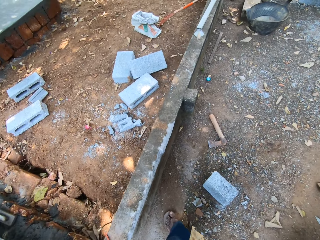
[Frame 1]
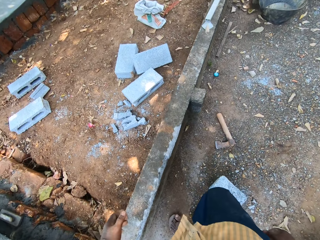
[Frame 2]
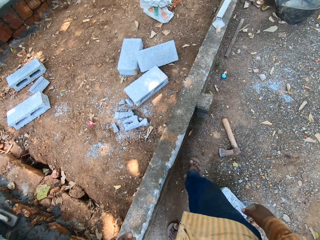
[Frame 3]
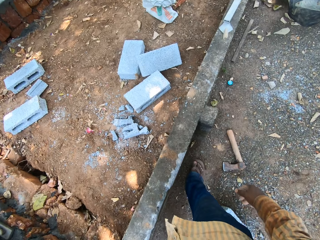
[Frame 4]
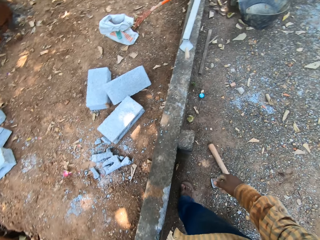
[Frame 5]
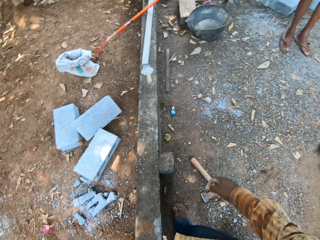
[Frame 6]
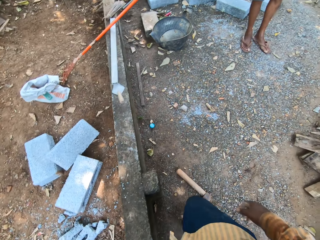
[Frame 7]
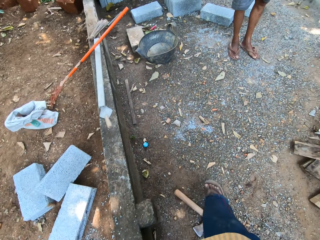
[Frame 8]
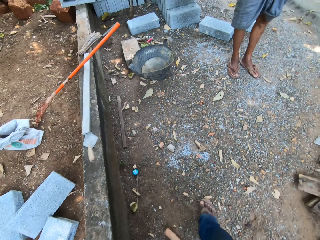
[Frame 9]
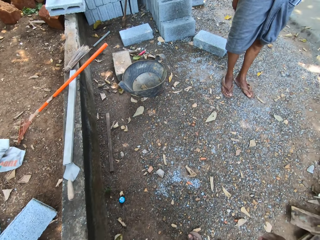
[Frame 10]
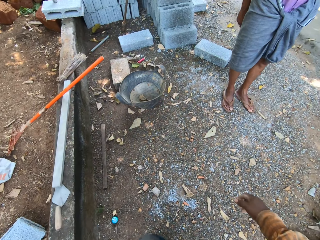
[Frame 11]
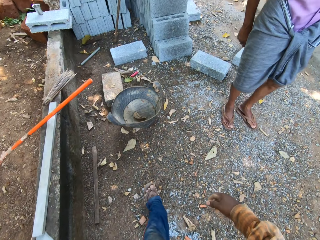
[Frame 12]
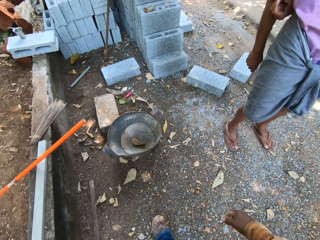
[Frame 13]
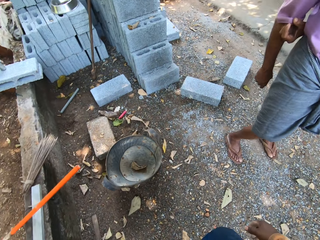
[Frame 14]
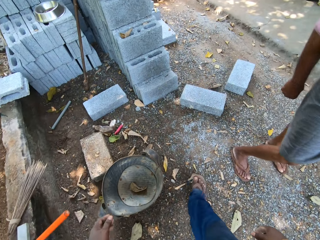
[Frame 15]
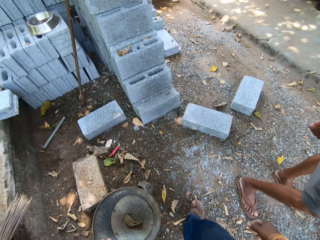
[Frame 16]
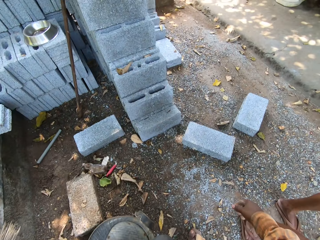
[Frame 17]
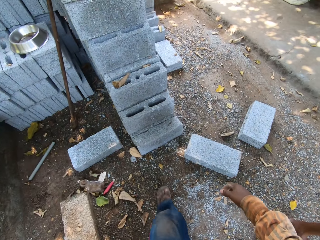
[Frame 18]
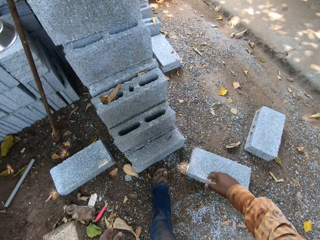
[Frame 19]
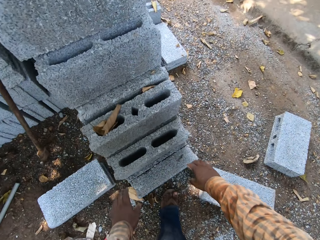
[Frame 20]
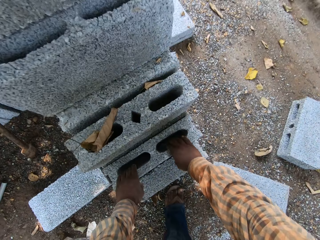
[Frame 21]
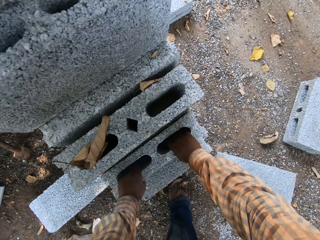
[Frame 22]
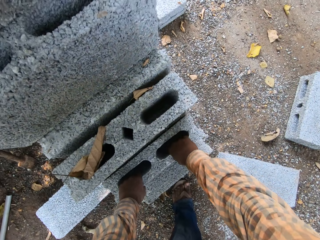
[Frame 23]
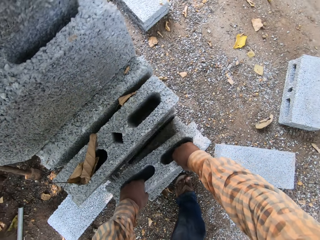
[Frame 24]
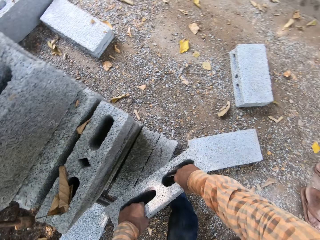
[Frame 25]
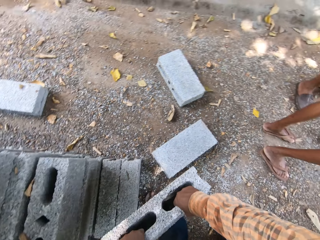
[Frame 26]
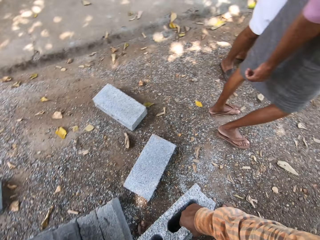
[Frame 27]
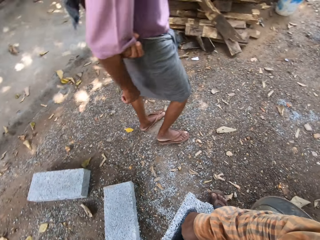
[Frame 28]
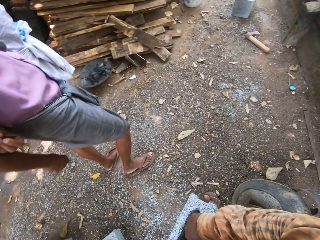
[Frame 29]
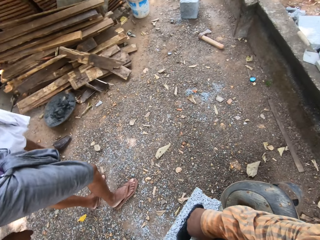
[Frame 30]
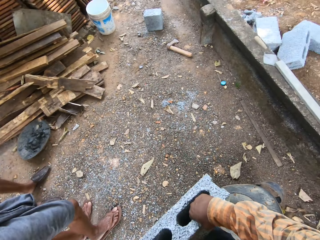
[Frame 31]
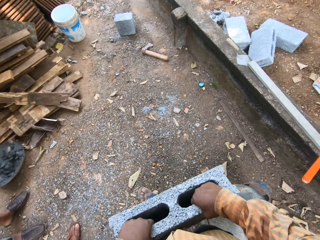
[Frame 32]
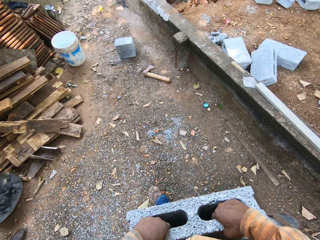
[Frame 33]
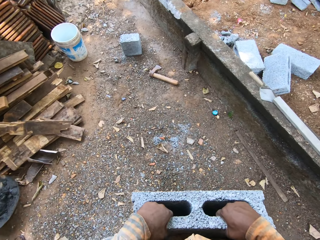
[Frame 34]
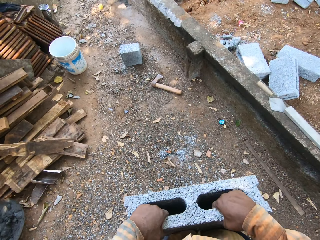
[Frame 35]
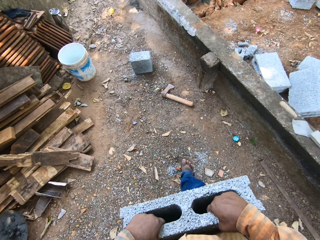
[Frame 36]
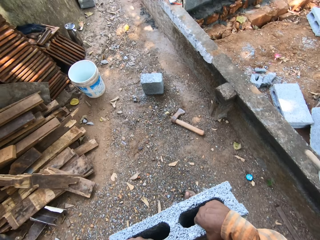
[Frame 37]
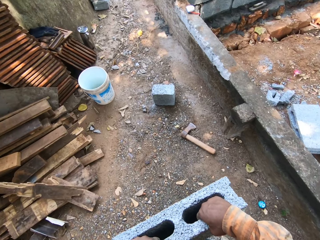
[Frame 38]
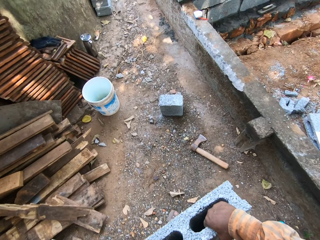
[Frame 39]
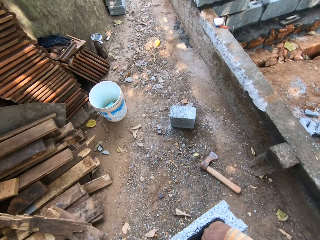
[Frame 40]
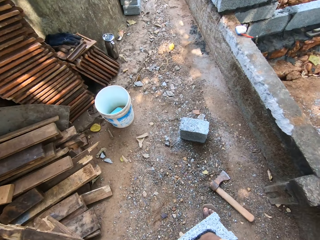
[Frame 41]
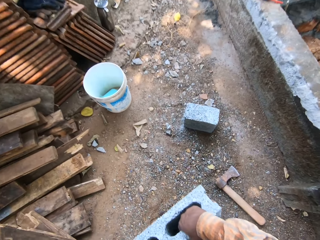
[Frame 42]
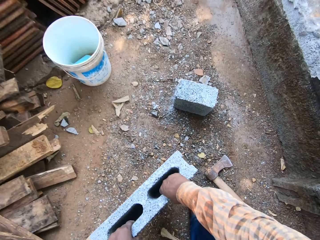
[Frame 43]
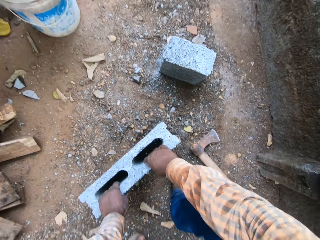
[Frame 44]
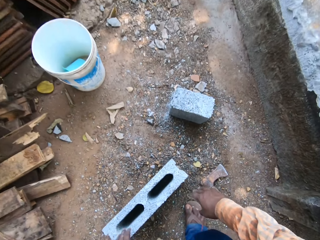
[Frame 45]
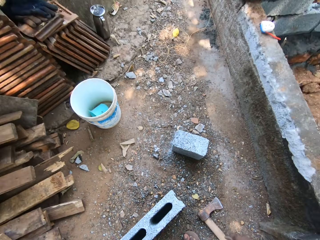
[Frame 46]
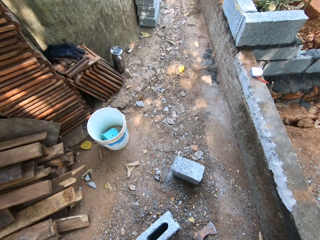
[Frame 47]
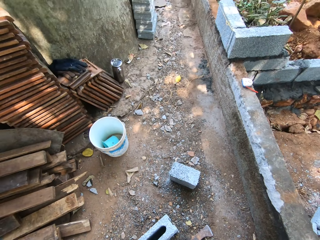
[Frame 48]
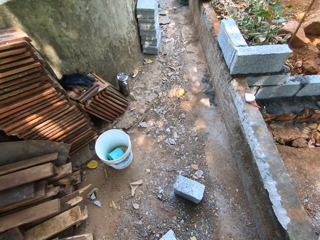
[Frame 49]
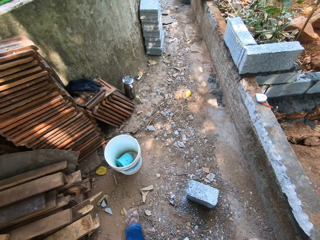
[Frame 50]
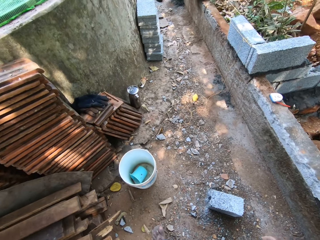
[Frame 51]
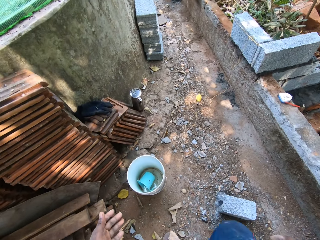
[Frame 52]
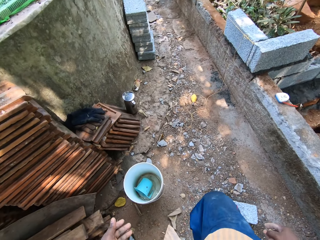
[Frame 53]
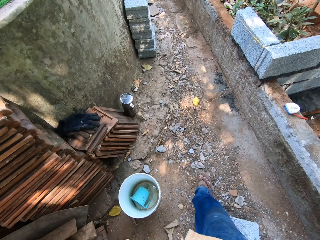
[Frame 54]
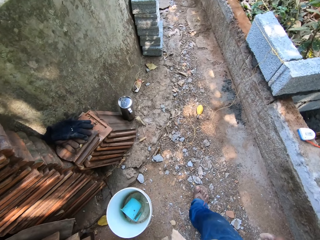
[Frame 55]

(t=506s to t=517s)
The camera wearer walks around. They pick up a brick from the bricks on the ground with their hands. They carry the bricks. They drop the brick on the ground with their hands.

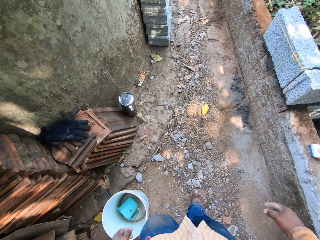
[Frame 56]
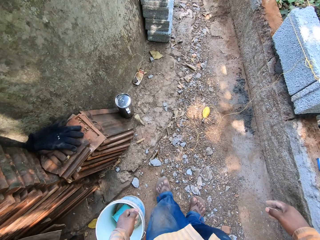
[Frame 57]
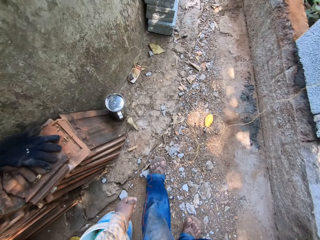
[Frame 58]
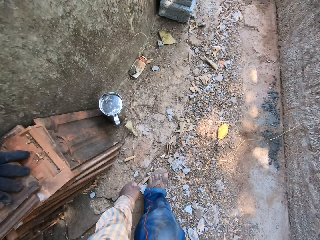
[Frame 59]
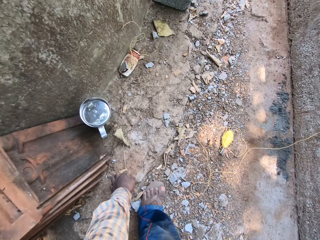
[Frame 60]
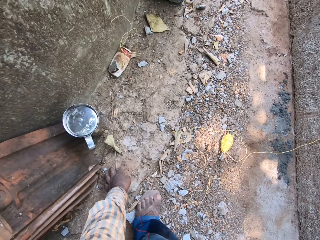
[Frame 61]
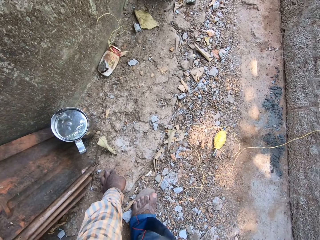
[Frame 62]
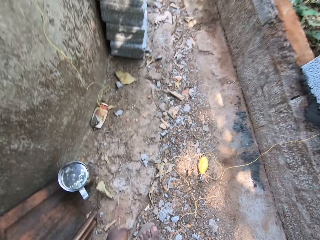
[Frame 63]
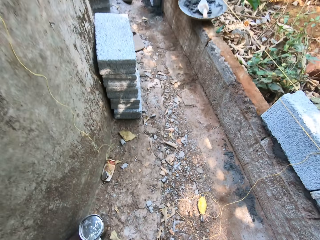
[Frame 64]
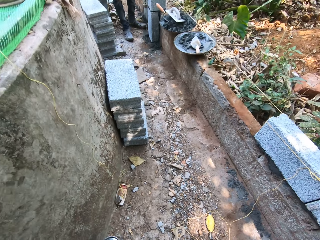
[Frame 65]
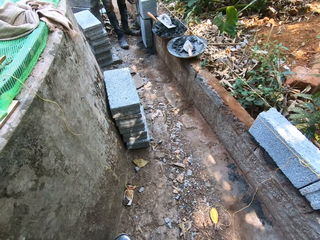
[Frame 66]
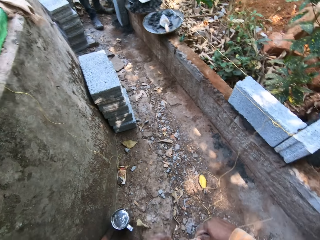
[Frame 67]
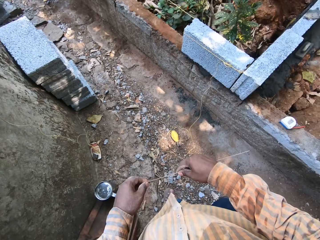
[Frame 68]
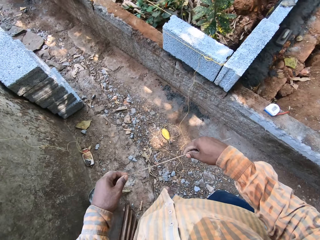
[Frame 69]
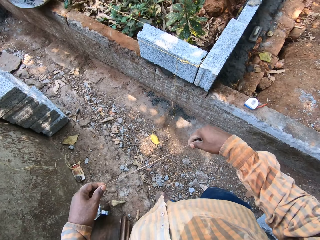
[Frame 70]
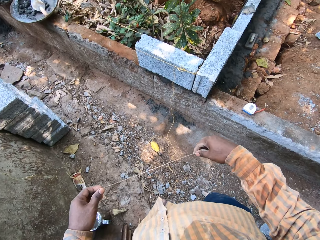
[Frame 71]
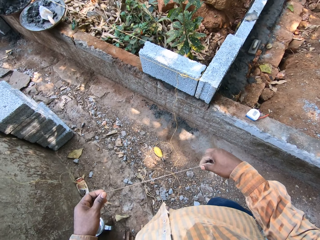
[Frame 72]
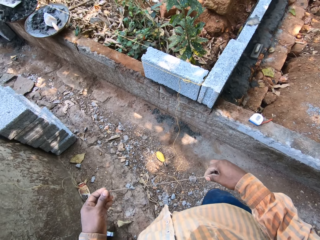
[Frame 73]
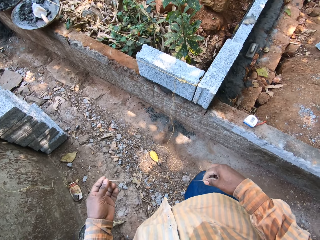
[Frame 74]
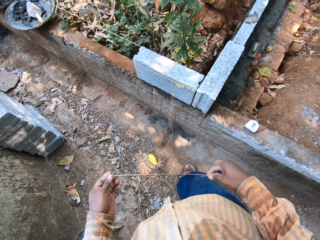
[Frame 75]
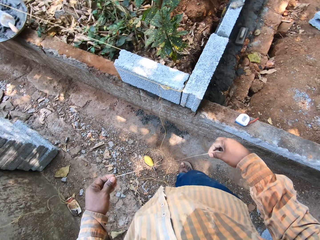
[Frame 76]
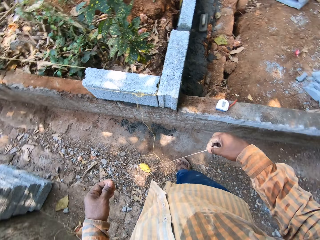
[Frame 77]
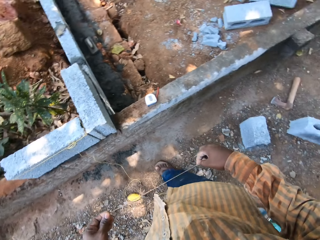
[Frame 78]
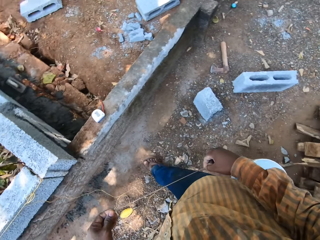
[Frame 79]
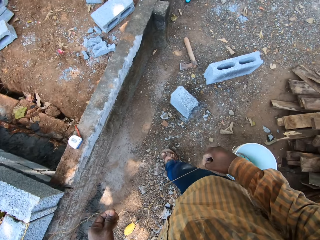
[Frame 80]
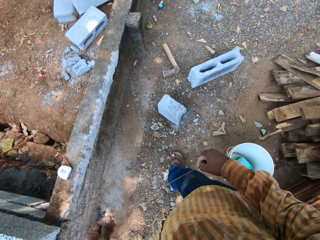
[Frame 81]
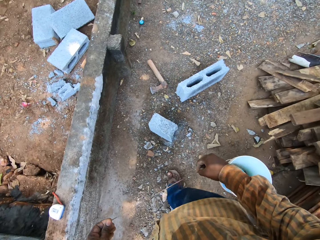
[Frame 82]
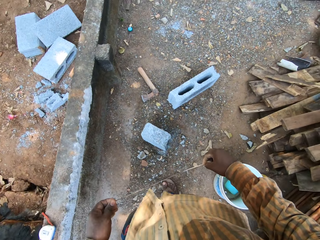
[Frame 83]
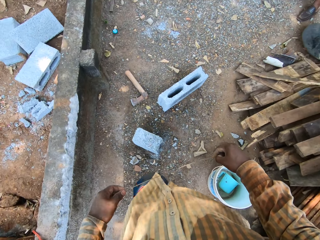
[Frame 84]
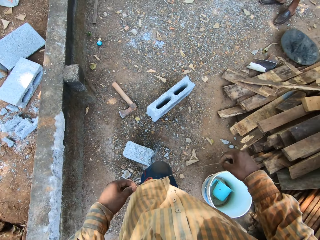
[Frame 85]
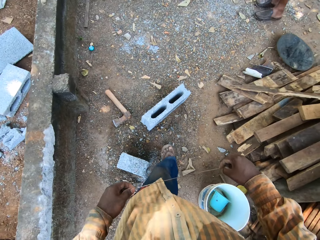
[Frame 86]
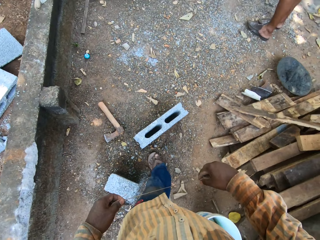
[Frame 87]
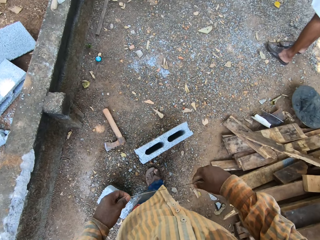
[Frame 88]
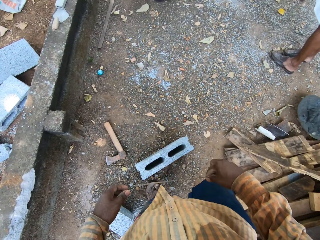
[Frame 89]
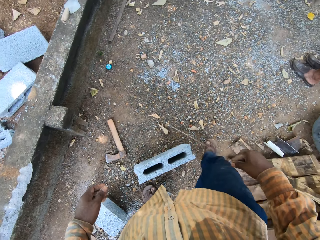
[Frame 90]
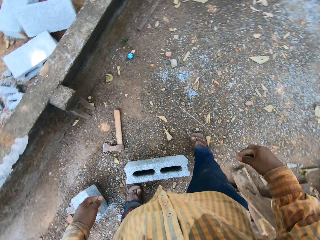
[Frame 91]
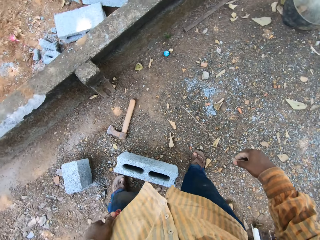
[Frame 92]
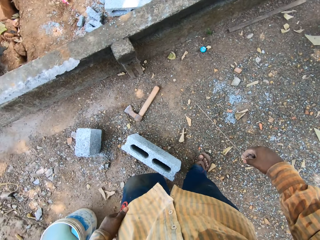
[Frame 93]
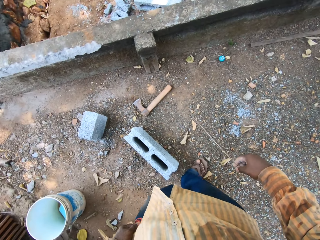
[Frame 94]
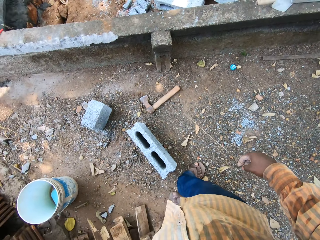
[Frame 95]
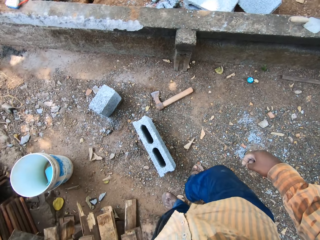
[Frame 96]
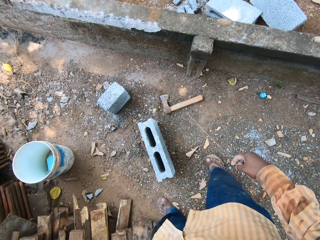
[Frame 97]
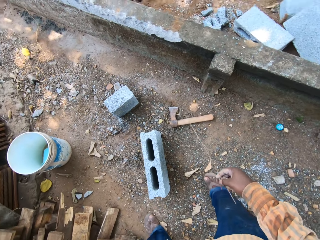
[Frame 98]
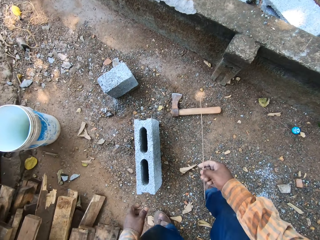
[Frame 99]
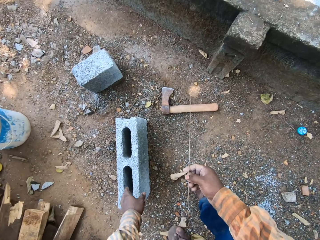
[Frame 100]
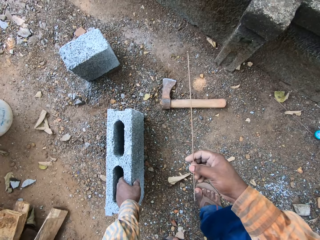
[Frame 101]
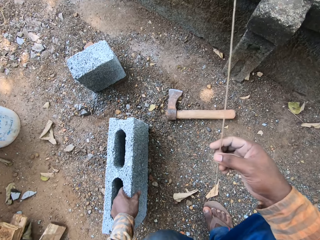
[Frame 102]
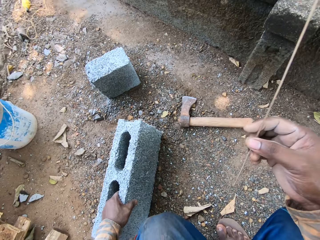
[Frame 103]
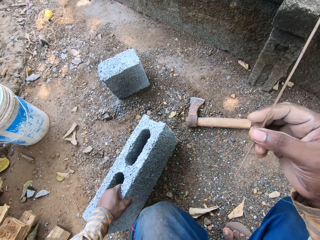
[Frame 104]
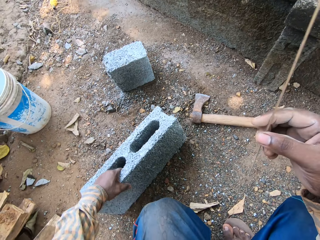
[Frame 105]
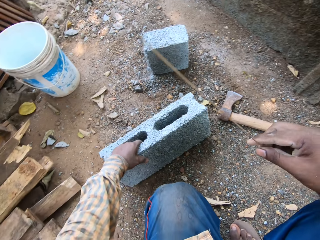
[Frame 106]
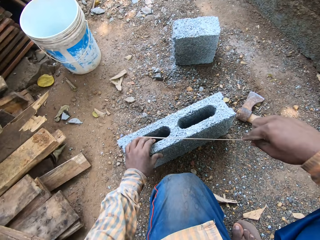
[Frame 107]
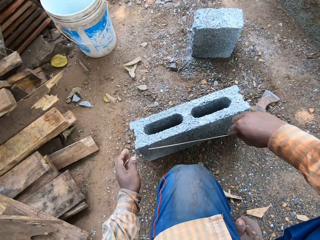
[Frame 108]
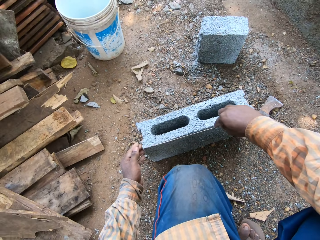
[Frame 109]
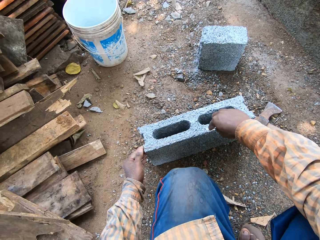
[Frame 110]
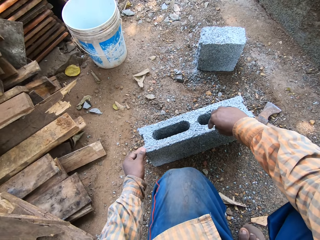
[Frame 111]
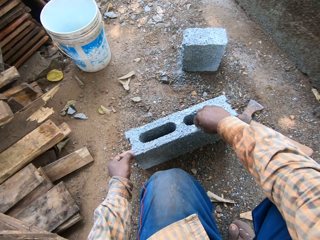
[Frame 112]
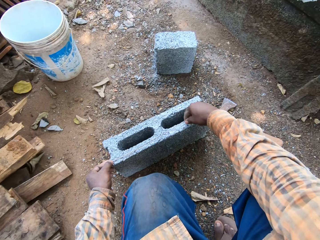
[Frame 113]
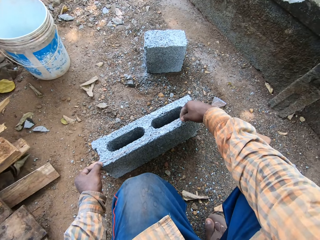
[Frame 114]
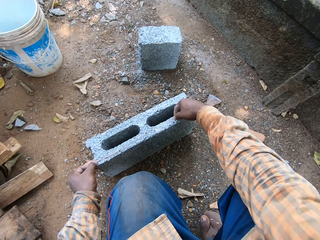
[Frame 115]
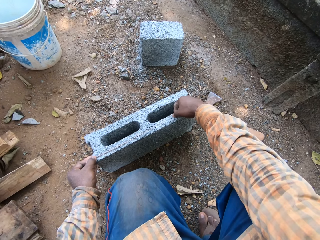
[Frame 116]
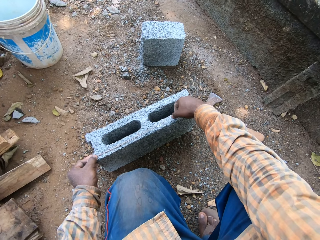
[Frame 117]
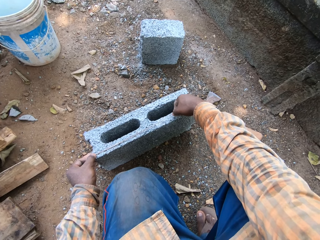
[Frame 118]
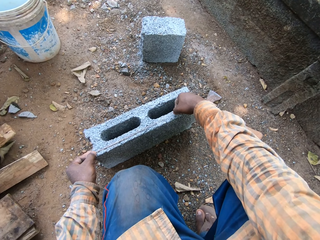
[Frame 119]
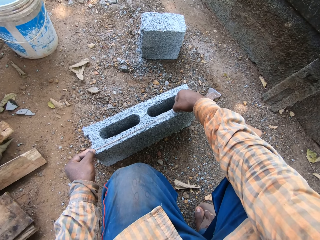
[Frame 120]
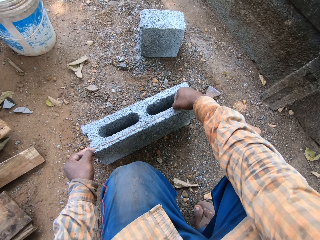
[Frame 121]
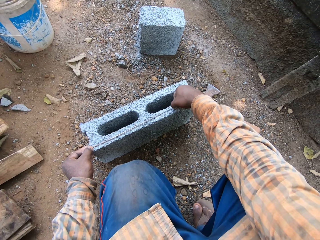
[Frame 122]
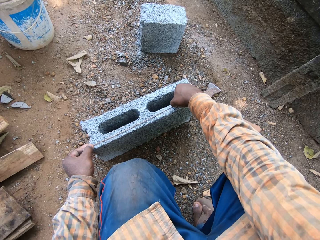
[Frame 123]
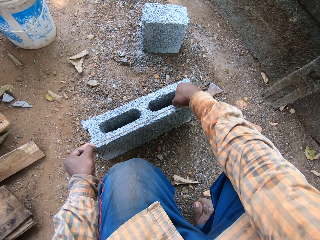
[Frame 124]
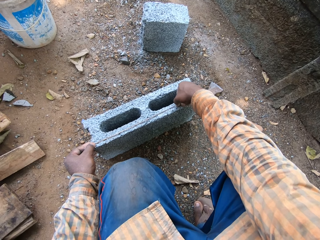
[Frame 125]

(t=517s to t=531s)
The camera wearer picks up a stick from the ground with his left hand. He holds the stick. He moves the brick on the ground with his left hand. He holds the bricks. He measures the brick with the stick in his hands.
